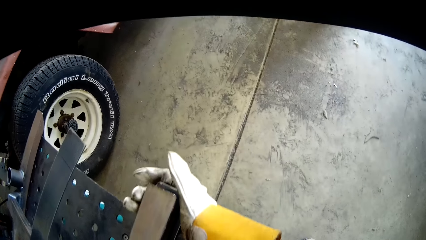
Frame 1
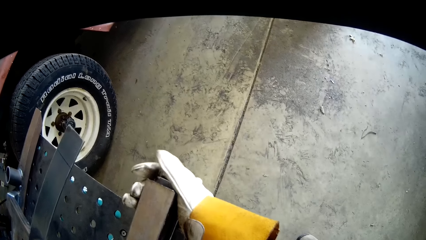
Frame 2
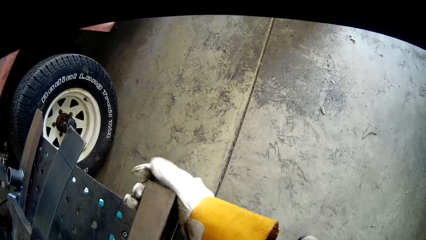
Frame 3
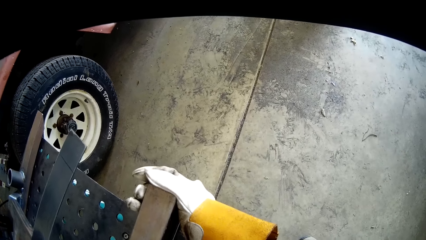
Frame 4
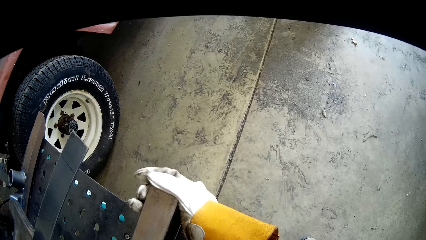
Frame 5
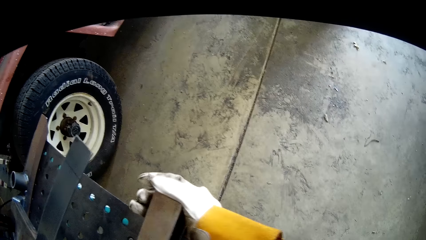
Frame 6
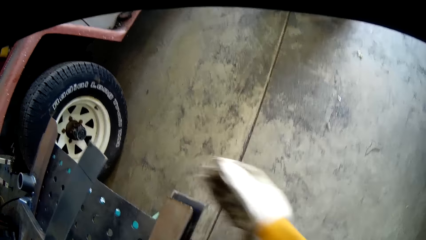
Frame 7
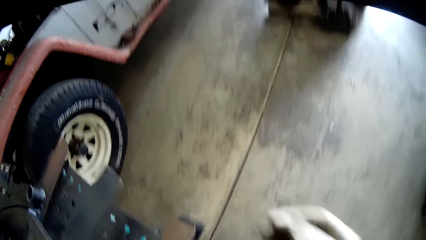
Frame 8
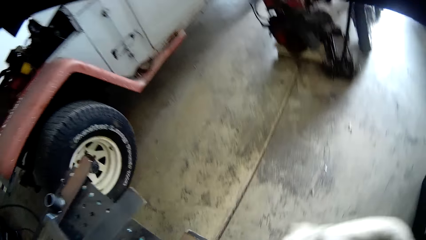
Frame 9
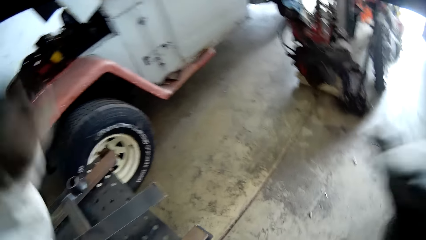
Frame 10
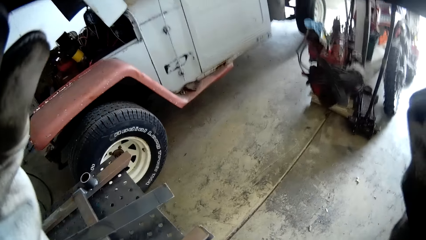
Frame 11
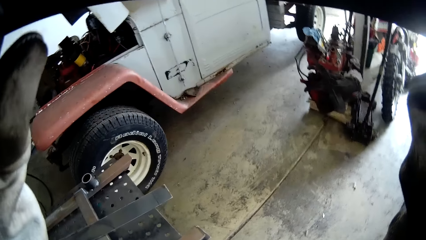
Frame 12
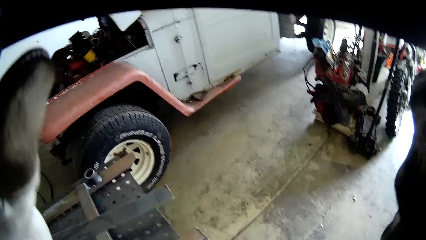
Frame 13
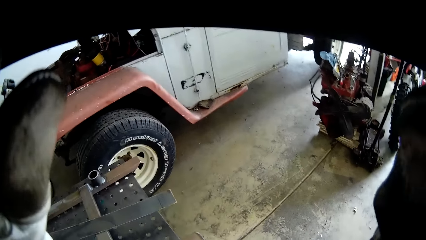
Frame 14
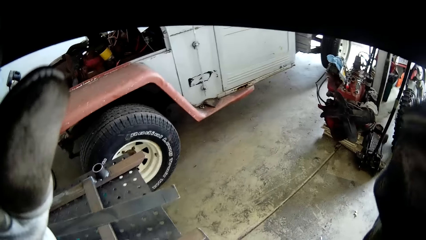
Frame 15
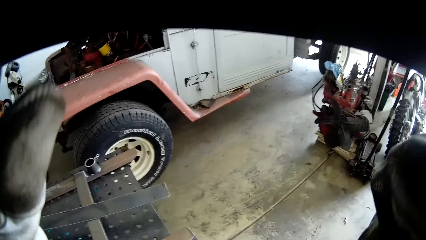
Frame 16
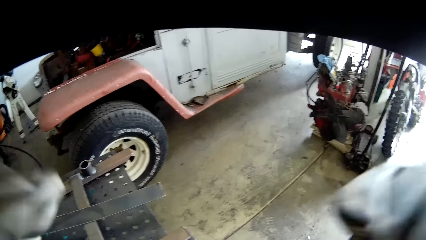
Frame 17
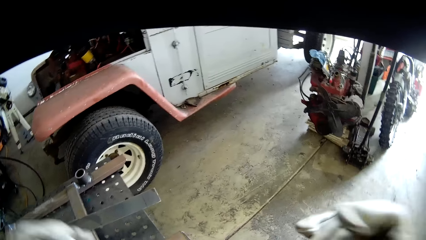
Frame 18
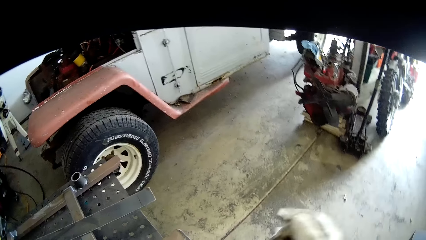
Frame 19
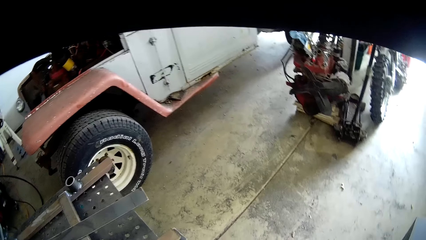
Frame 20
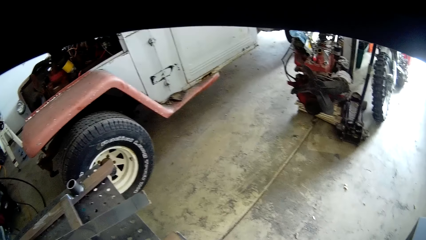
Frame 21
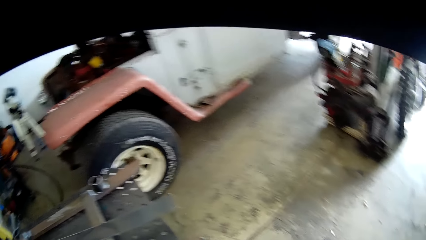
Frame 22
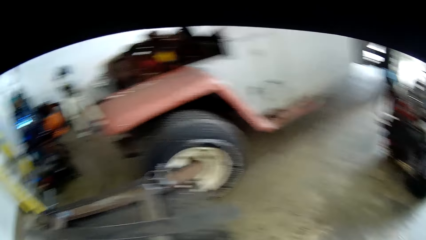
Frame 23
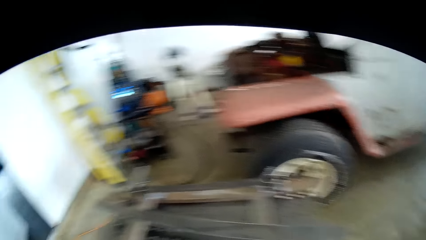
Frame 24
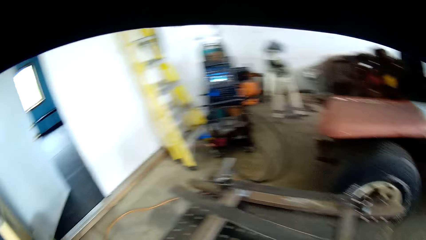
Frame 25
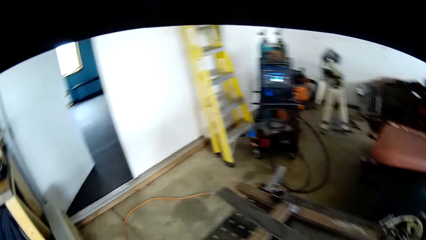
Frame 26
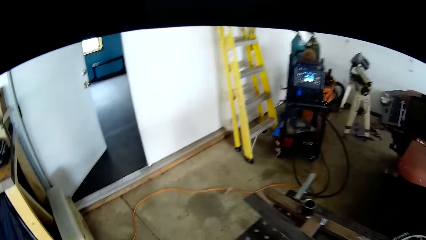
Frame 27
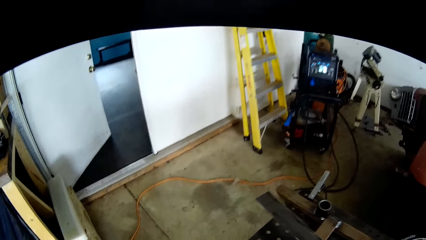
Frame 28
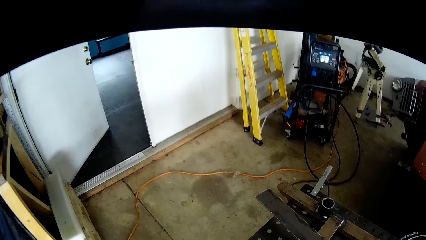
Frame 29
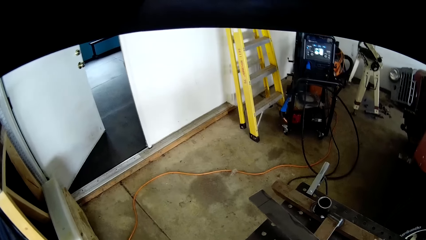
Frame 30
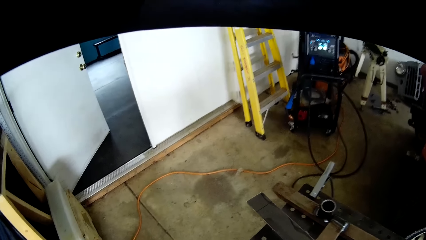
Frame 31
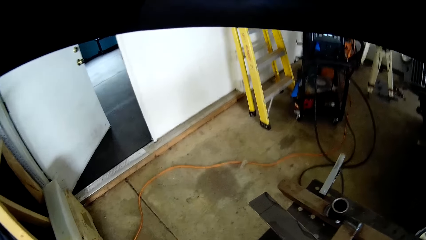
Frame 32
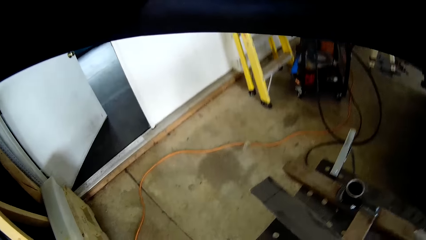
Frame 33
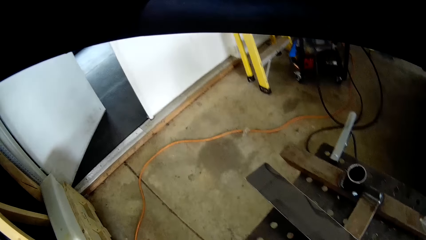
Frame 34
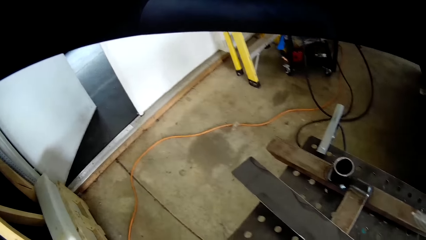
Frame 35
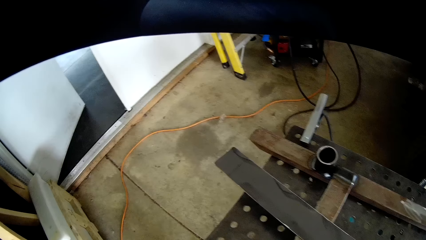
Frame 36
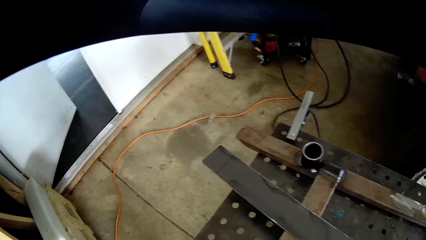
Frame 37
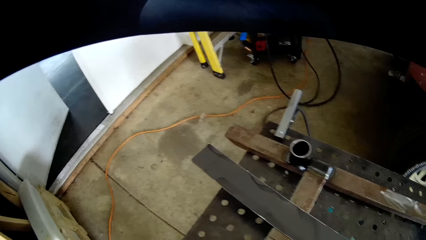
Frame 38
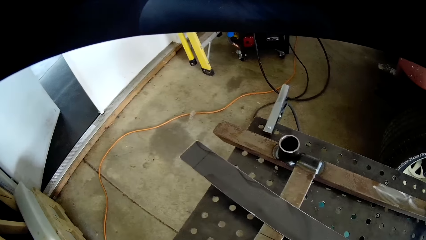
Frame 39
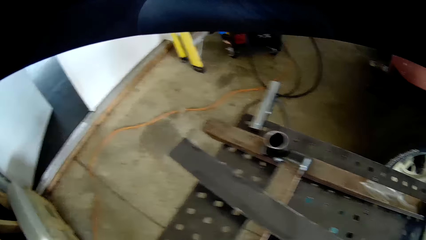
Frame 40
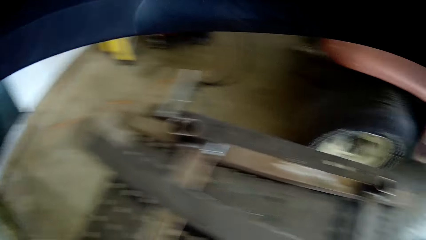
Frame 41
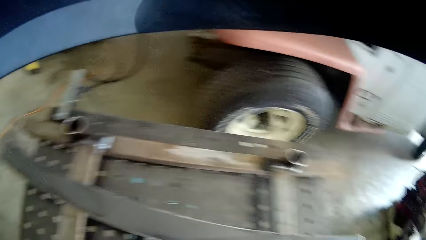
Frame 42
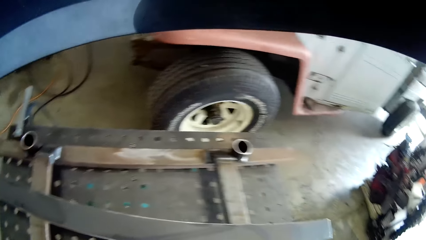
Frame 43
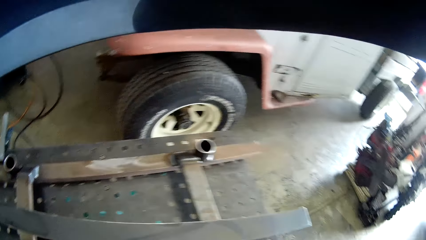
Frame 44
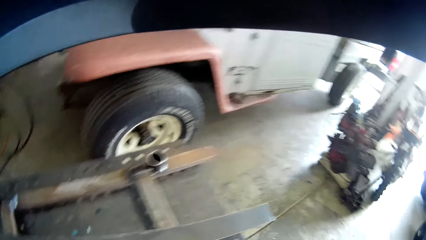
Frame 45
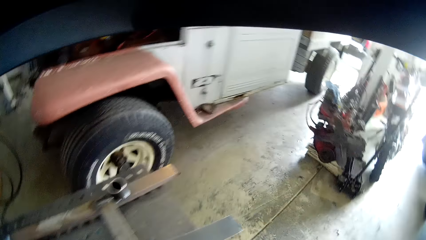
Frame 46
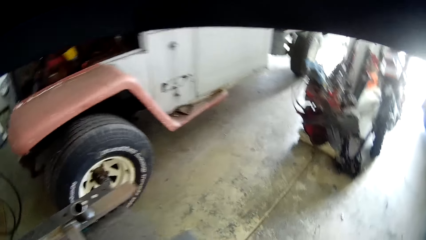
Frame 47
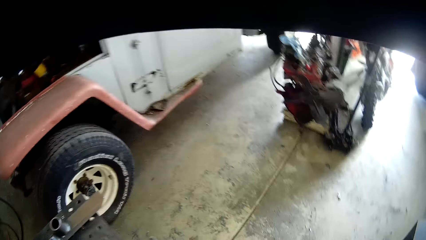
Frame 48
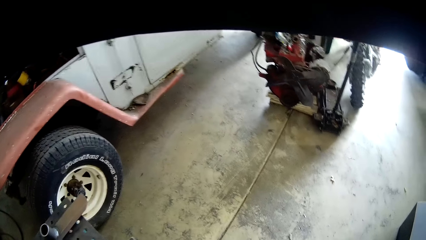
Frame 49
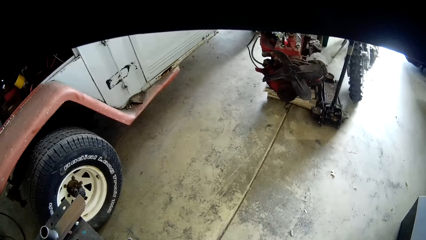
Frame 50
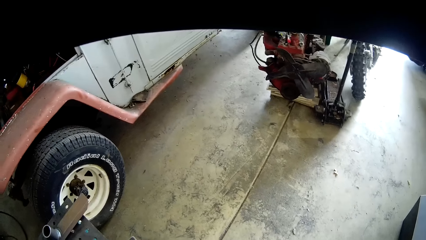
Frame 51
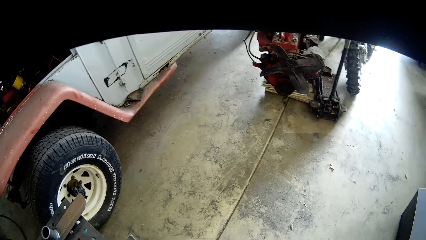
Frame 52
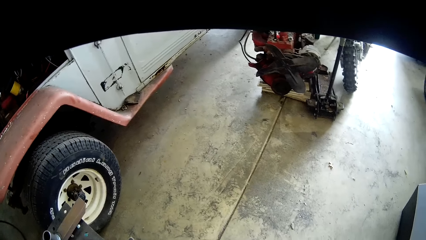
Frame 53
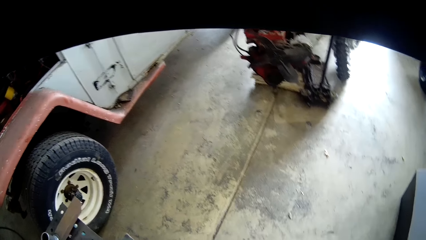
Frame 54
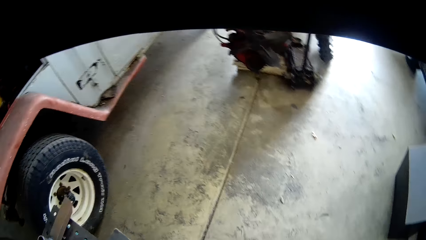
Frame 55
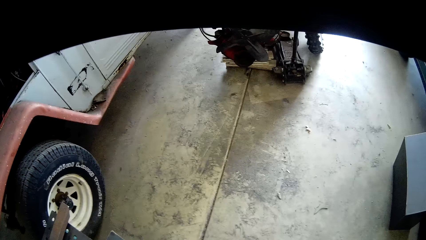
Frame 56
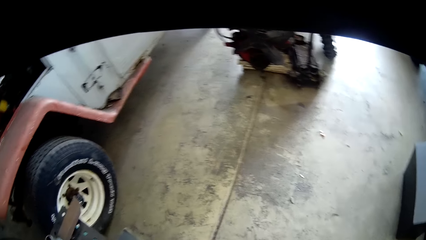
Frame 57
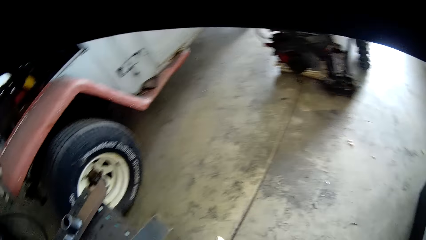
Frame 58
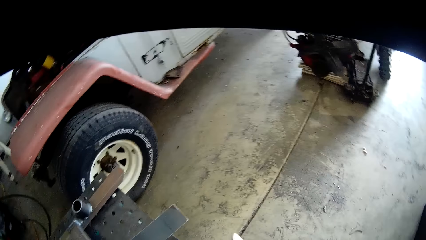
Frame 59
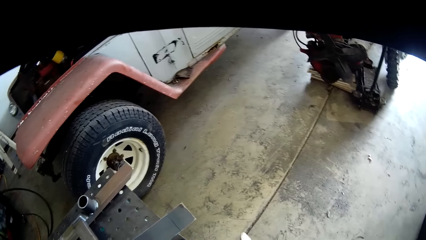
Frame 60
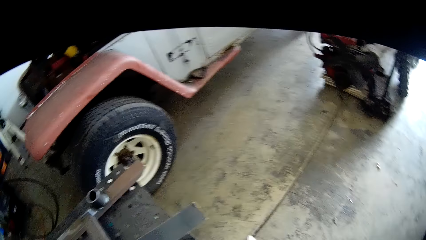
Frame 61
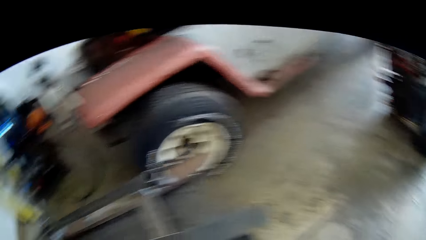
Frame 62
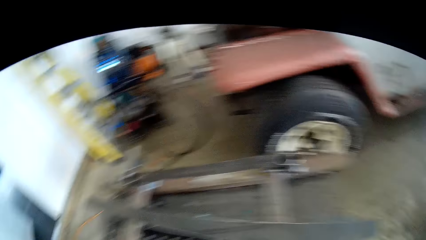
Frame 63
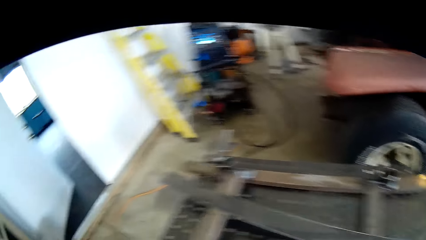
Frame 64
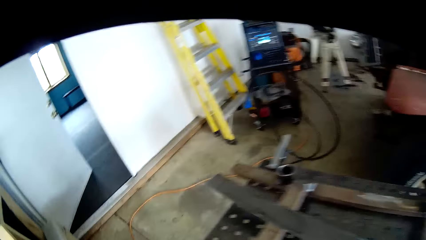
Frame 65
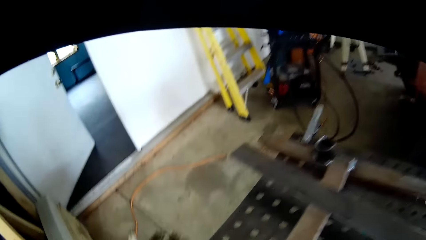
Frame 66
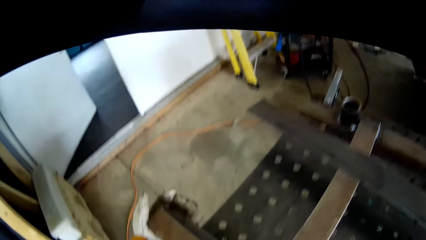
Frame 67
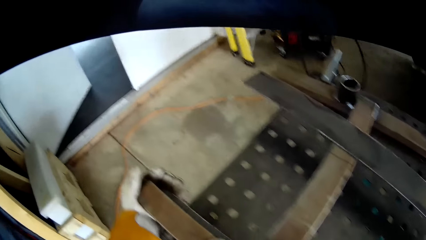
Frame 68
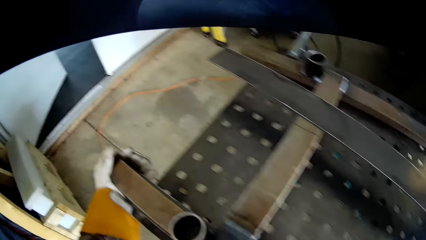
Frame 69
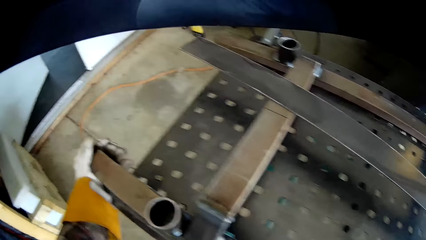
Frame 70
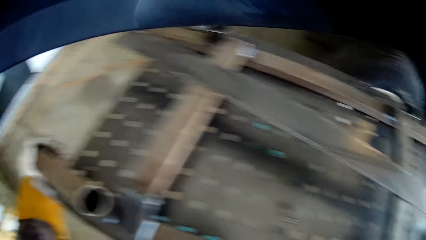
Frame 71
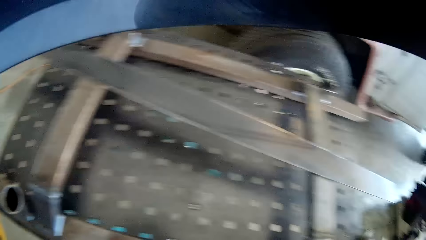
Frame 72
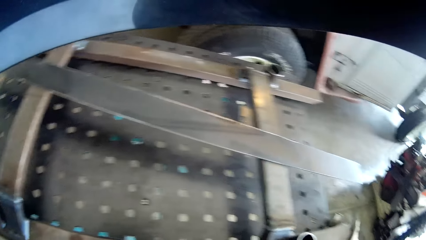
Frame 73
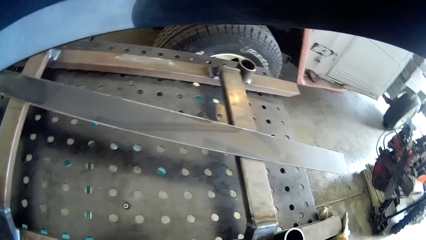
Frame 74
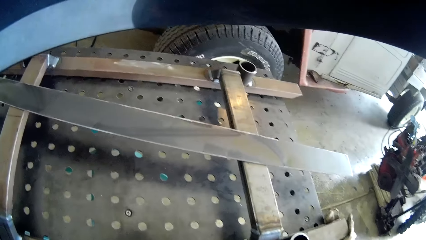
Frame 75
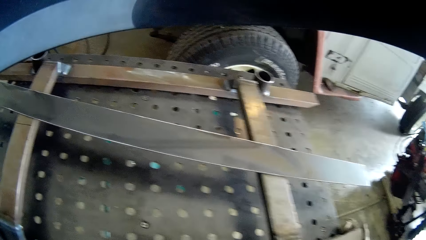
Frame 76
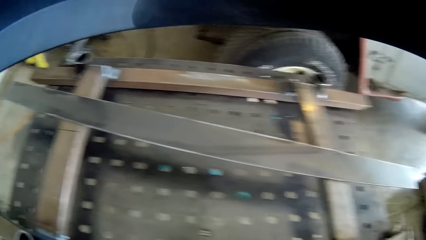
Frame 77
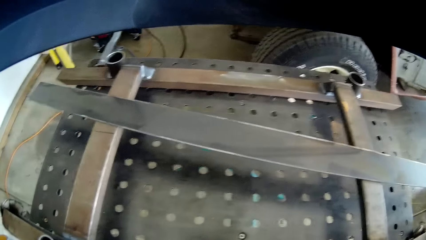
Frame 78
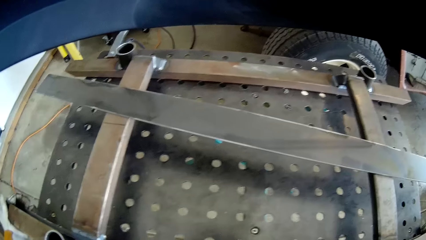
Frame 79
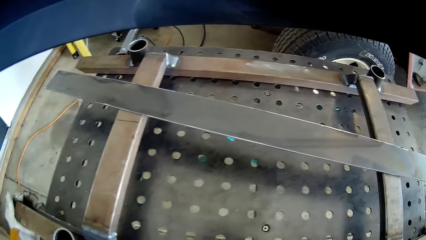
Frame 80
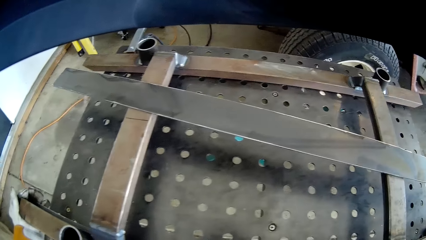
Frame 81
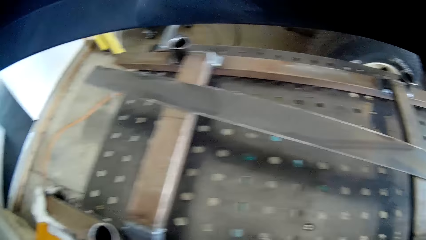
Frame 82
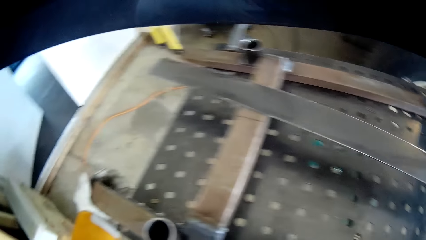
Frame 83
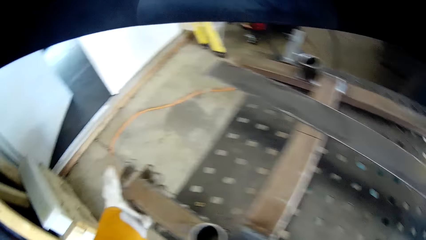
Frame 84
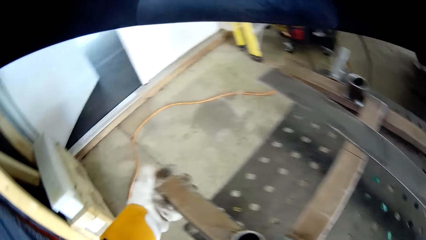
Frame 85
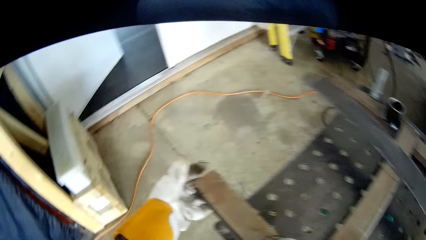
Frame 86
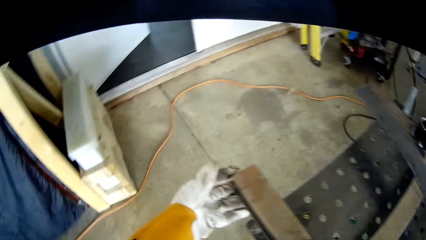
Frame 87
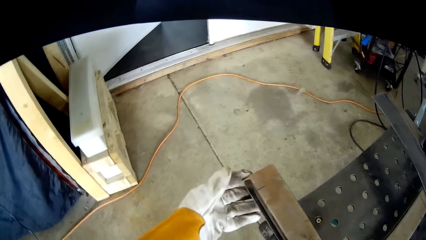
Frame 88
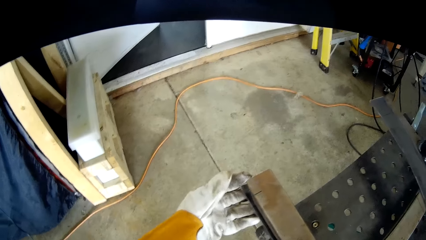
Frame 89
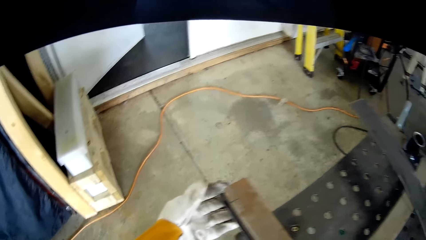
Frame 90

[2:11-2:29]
The camera wearer adjusts the welding mask with both hands. He looks. He balances the metal and holds the metal table with his left hand.
